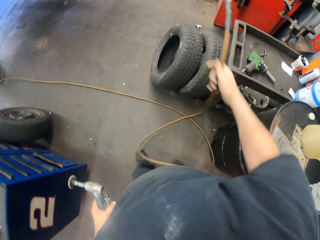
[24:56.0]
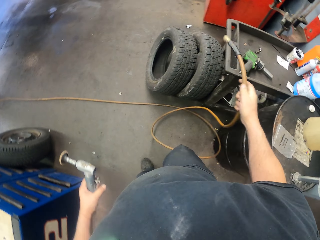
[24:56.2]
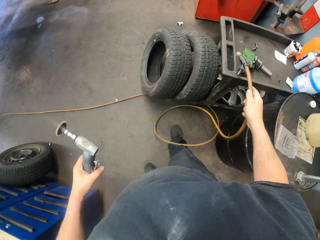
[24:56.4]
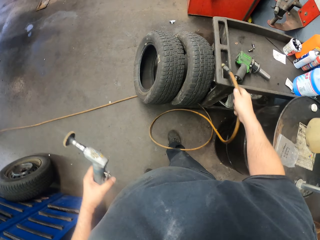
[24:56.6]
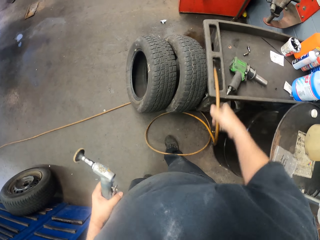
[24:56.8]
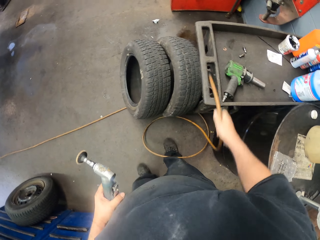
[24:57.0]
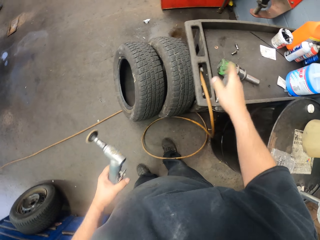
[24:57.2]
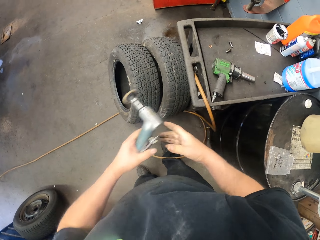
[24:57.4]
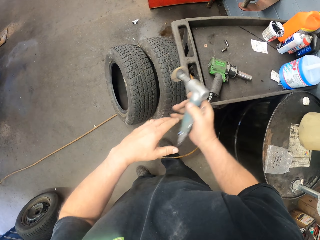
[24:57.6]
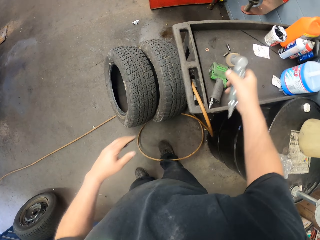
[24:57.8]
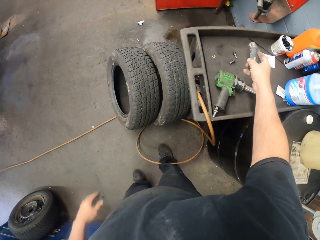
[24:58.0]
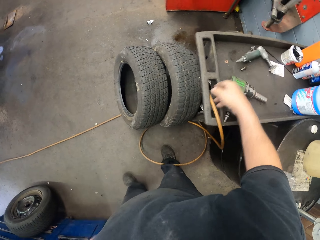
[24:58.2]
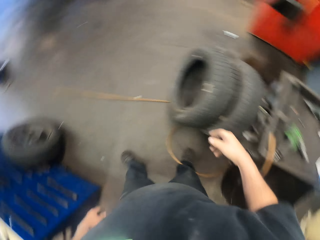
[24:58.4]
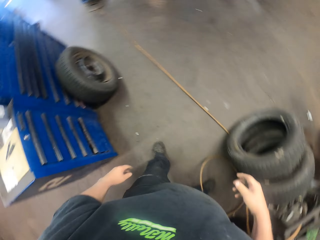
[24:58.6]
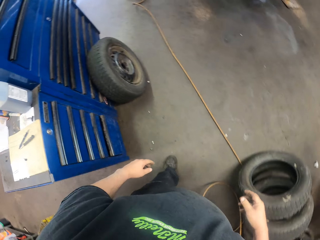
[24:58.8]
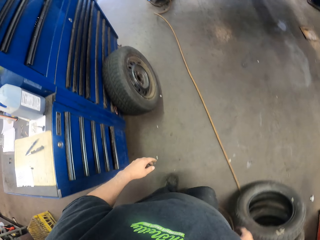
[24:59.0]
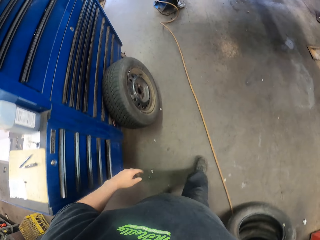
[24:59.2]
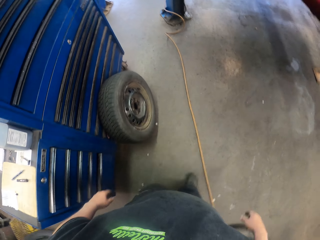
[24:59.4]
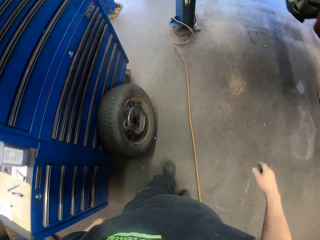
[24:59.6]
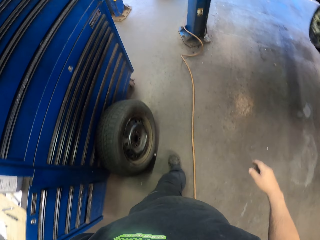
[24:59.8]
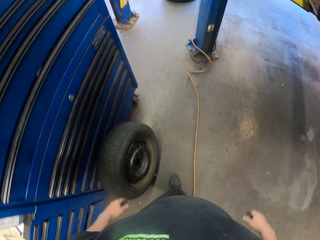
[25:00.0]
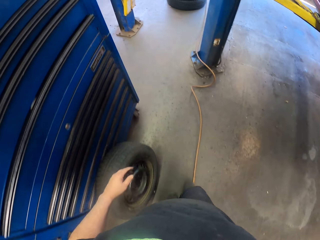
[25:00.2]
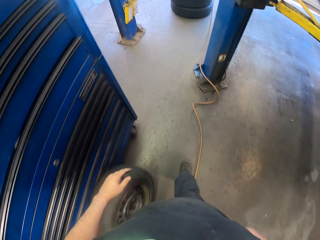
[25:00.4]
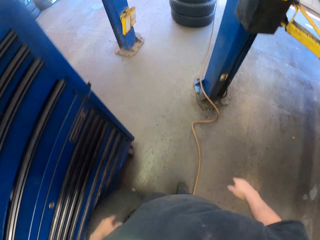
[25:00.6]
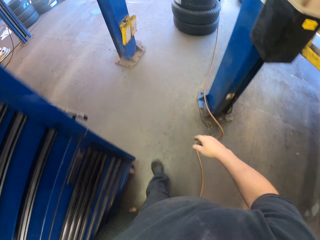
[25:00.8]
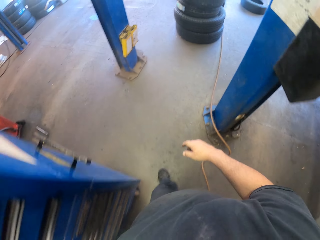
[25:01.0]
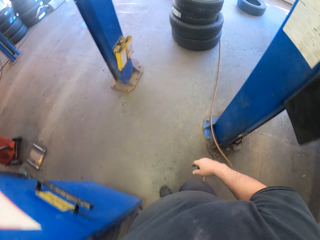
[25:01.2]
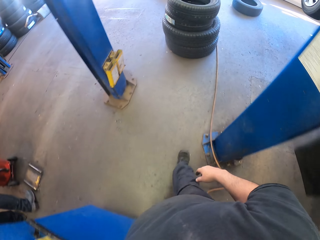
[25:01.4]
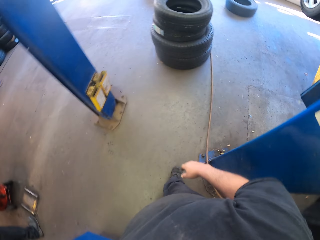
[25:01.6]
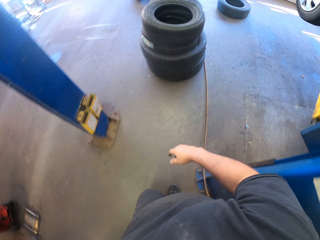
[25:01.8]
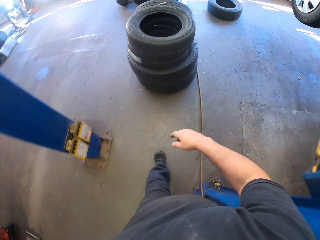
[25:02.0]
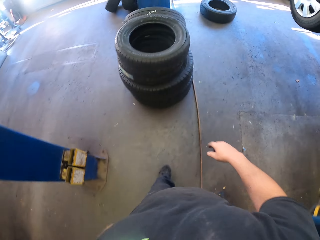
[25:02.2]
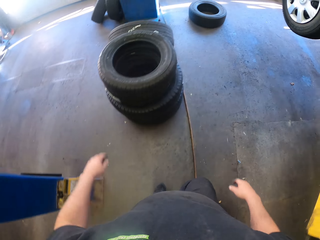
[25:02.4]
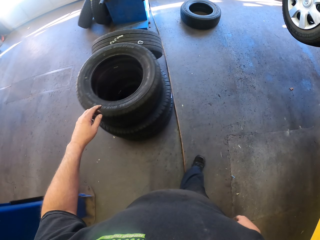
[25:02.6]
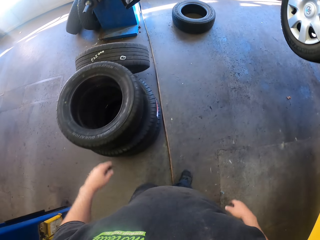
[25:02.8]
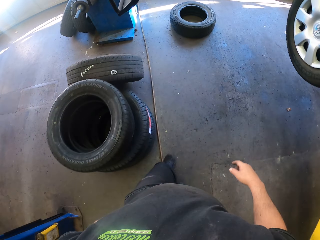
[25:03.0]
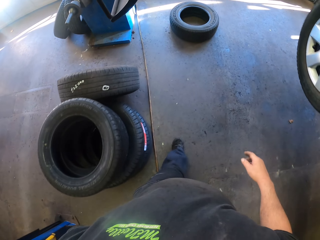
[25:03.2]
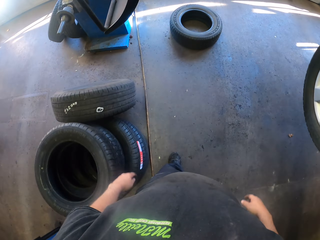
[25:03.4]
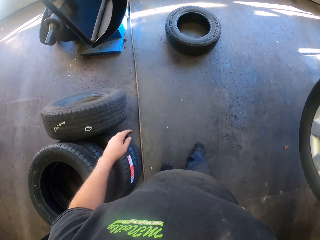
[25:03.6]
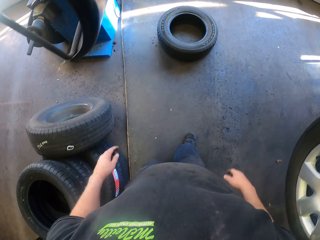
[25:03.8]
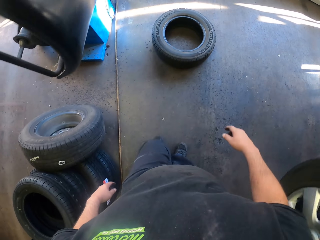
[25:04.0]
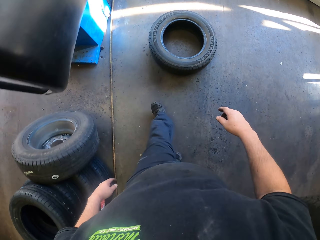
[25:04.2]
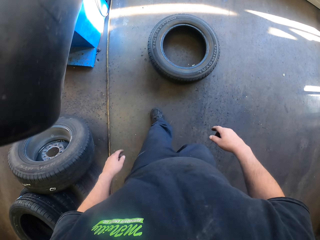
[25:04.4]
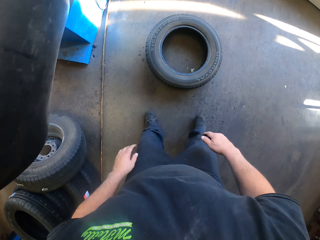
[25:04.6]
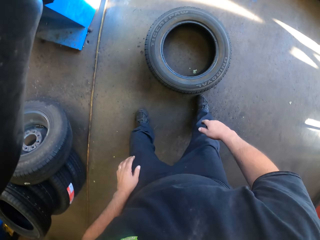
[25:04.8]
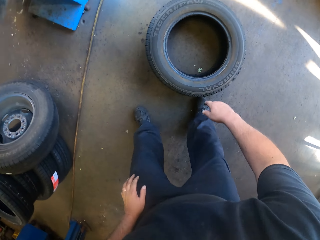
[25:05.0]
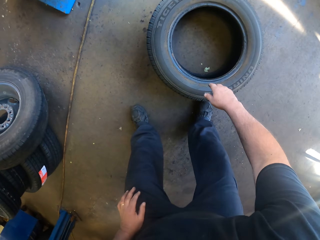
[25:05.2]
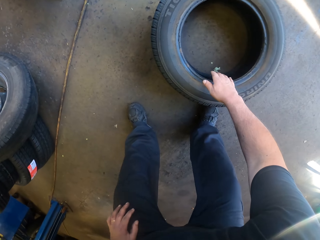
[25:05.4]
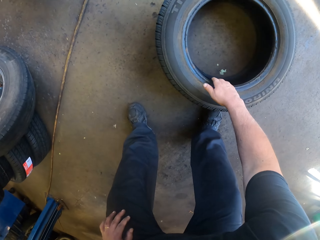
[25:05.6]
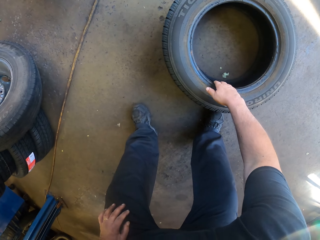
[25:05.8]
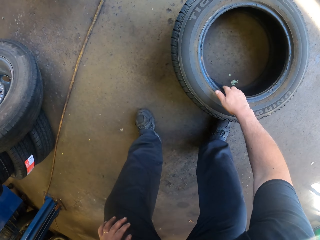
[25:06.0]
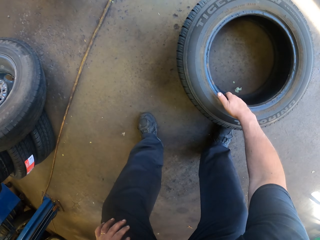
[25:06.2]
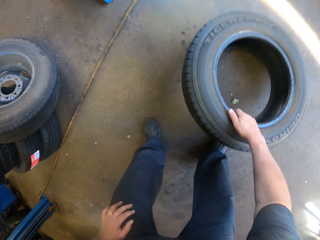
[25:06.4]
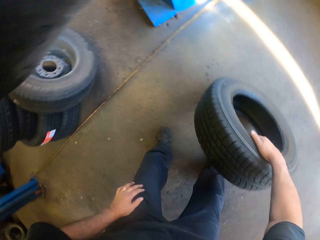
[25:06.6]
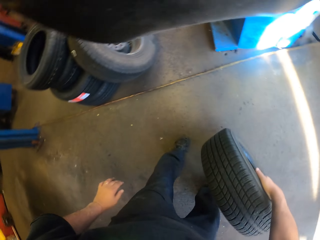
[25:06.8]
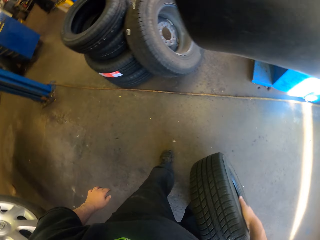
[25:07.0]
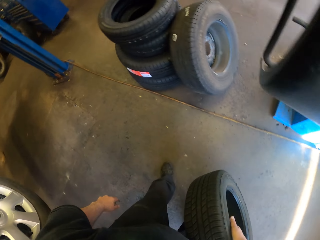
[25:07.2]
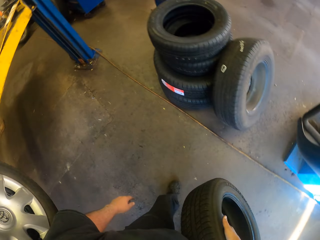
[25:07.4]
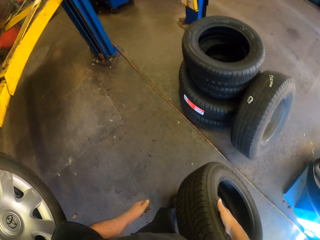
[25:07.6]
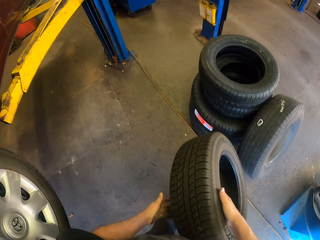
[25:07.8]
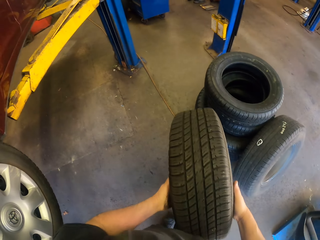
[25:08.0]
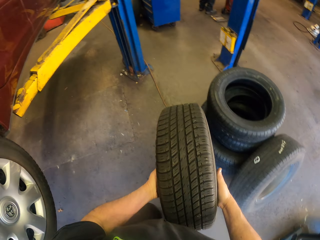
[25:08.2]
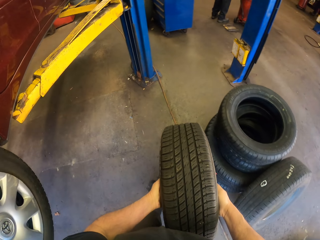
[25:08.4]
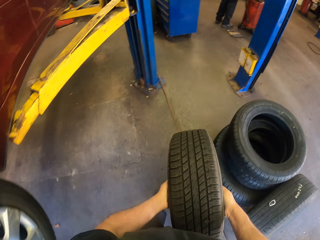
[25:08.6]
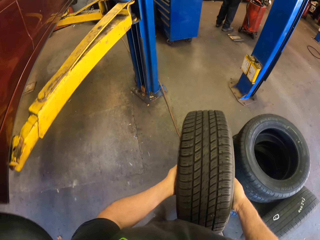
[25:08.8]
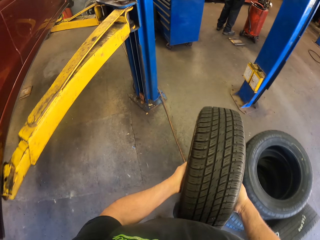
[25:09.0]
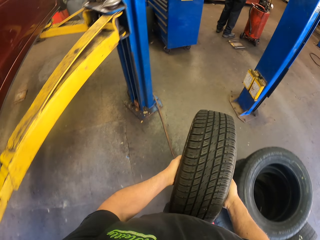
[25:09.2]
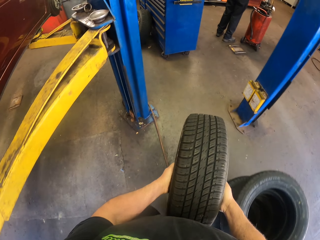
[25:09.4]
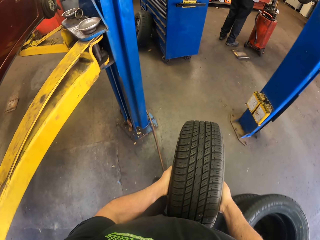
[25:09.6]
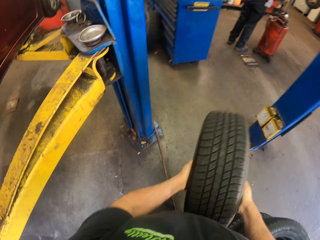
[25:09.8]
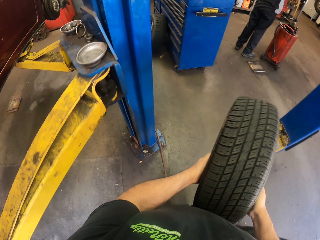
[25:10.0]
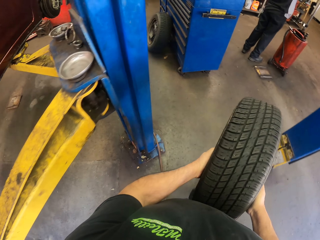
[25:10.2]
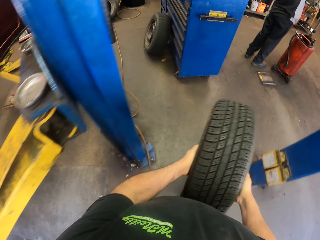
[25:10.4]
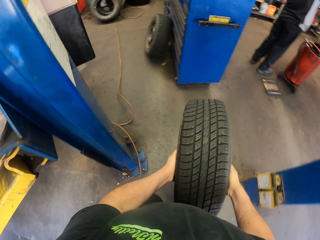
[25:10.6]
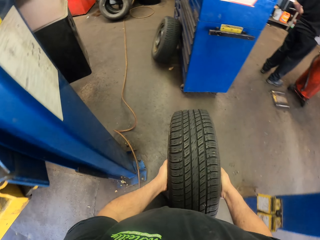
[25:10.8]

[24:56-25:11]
The camera wearer puts the pipe on the stand. They put the sander on the stand. They walk in the garage. They pick up a wheel on the floor. They walk in the garage.

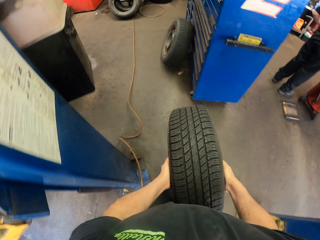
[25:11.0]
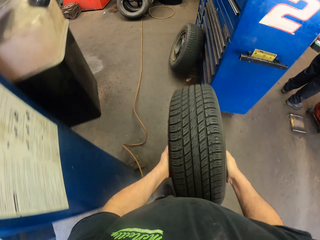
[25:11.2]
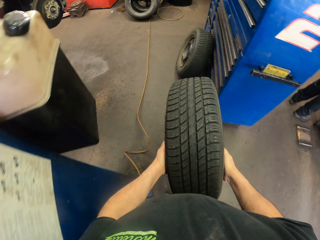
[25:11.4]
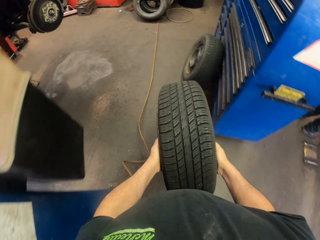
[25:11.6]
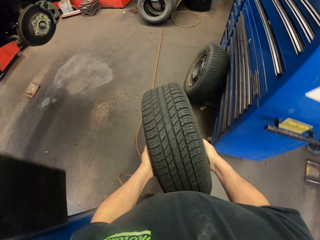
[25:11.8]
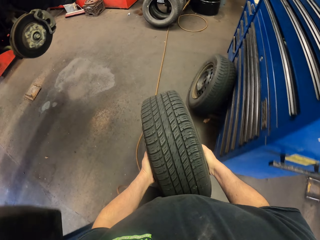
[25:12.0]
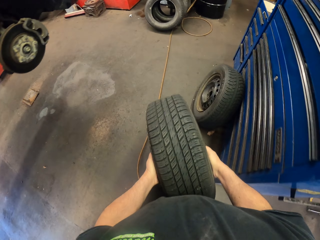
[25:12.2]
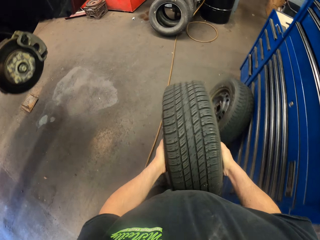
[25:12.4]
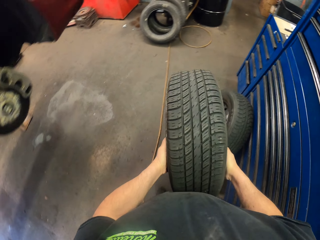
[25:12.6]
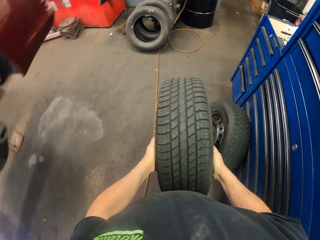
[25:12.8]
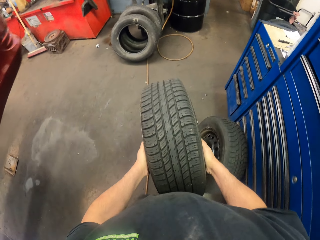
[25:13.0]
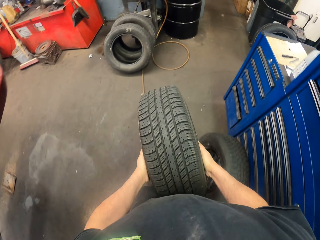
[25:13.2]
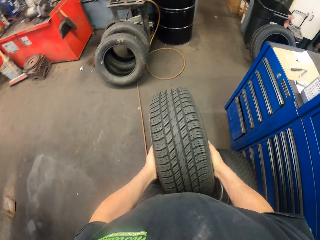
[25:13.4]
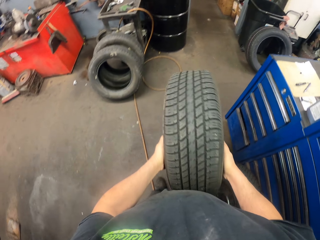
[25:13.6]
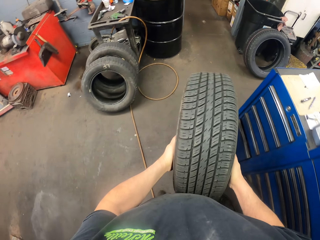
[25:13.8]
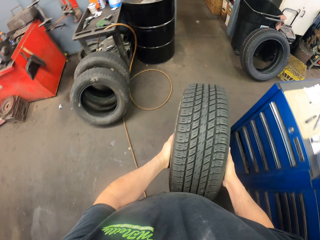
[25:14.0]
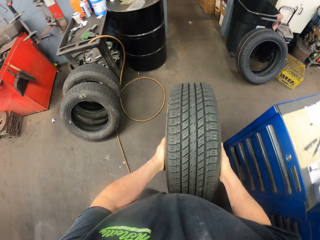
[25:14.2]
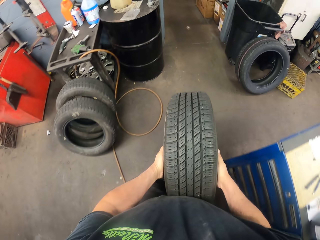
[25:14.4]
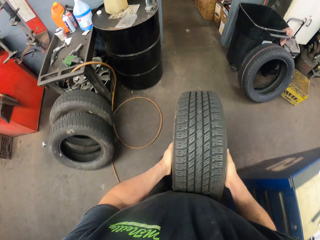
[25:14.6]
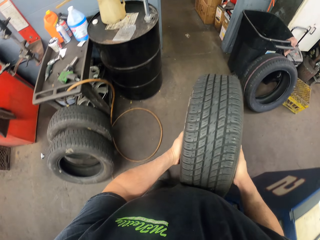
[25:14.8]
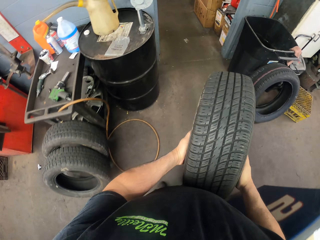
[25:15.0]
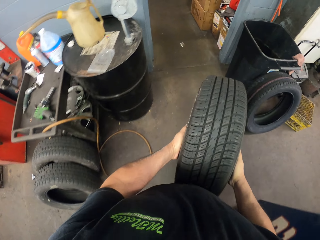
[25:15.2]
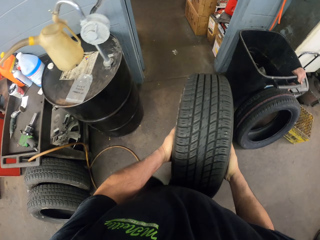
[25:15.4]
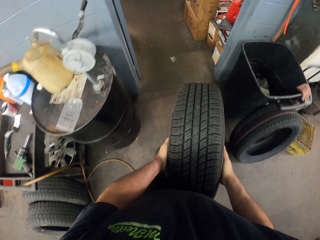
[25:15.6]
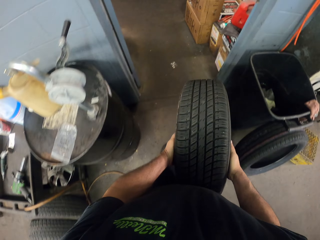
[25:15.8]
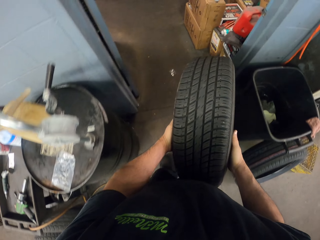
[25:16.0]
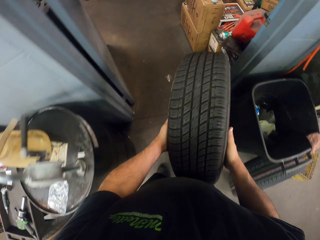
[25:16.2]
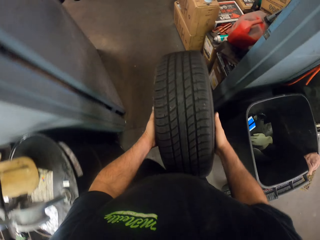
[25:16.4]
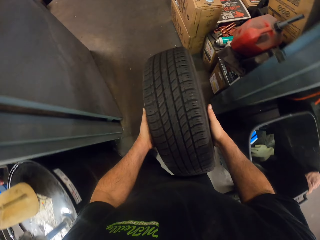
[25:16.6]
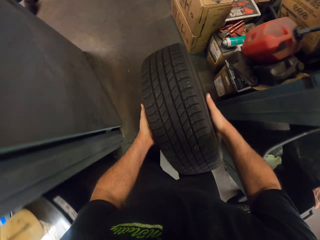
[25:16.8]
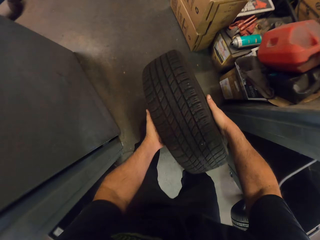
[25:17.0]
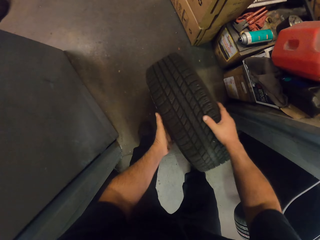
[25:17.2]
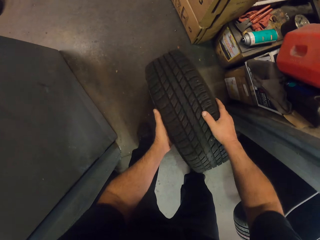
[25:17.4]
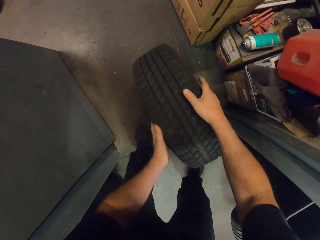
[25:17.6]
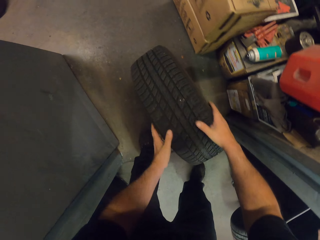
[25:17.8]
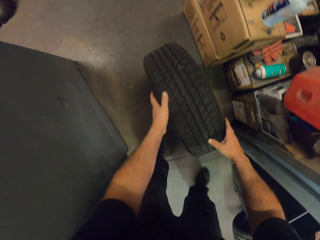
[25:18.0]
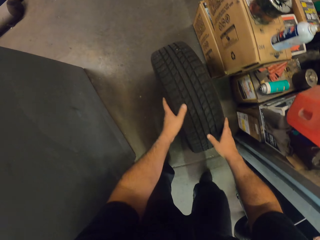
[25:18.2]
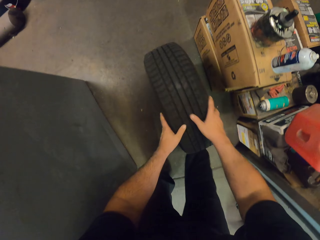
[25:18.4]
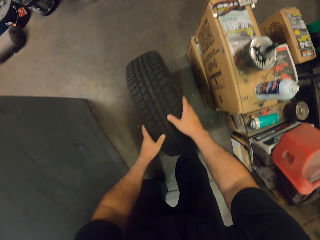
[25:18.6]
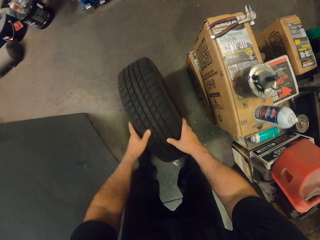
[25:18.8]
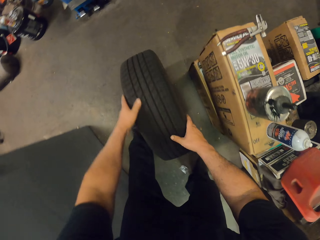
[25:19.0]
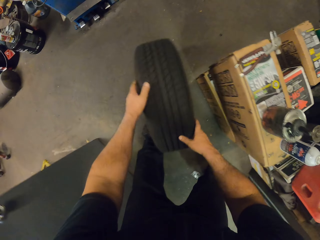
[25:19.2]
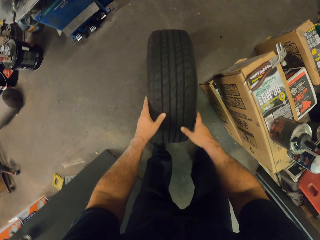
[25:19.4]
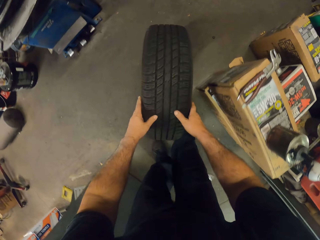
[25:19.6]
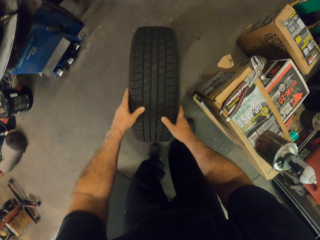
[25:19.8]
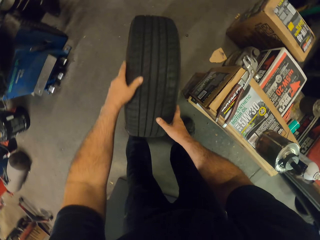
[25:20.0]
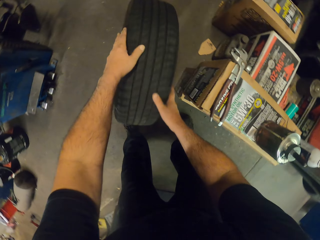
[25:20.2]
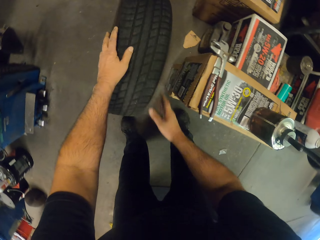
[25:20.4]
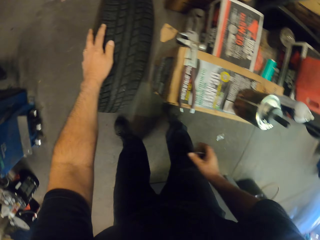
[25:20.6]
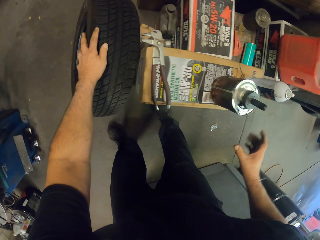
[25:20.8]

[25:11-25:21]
The camera wearer puts the wheel on the floor. They roll the wheel on the floor.
